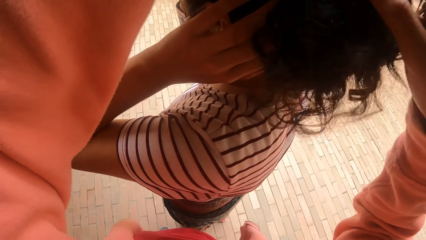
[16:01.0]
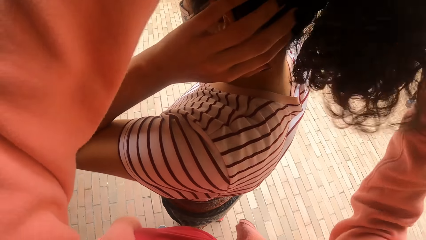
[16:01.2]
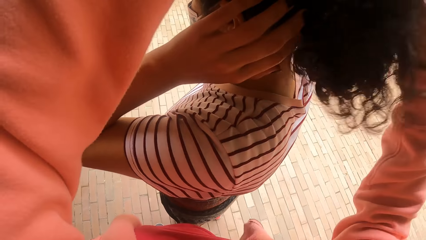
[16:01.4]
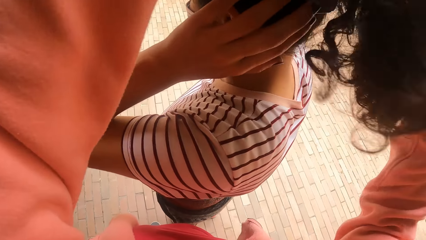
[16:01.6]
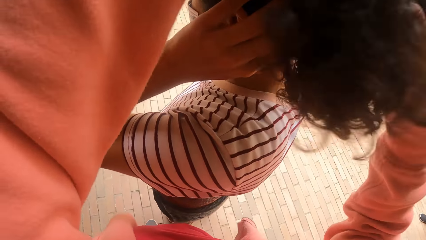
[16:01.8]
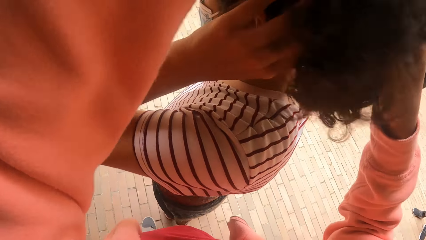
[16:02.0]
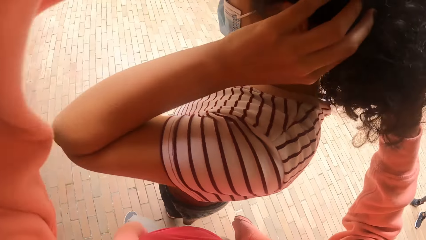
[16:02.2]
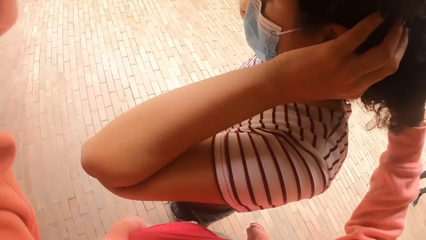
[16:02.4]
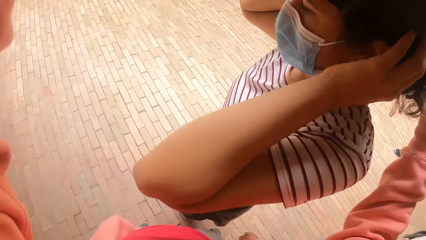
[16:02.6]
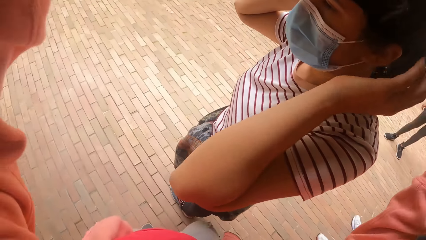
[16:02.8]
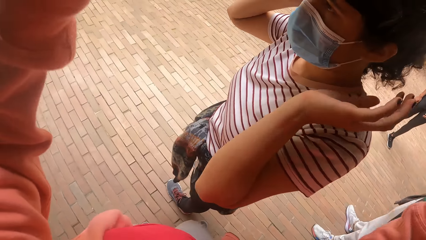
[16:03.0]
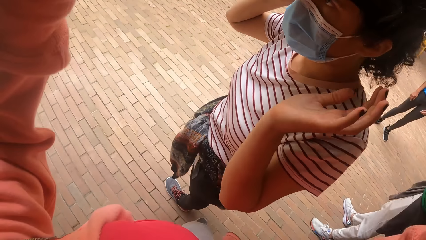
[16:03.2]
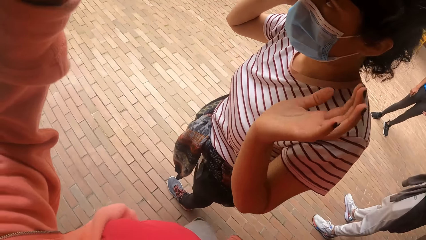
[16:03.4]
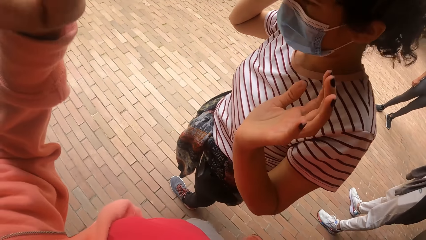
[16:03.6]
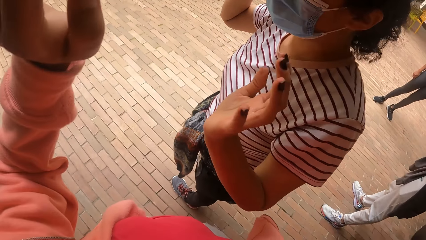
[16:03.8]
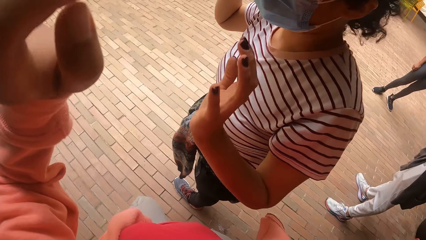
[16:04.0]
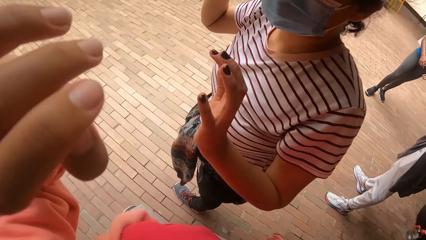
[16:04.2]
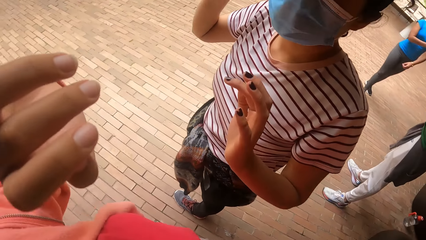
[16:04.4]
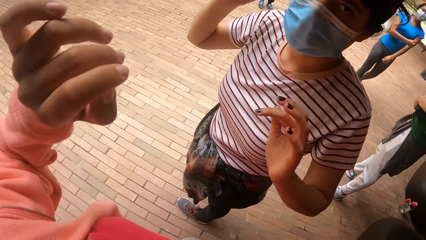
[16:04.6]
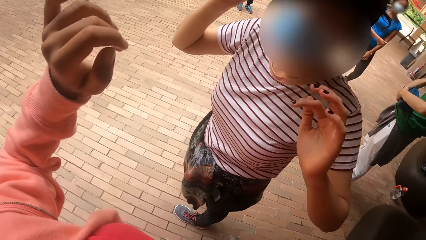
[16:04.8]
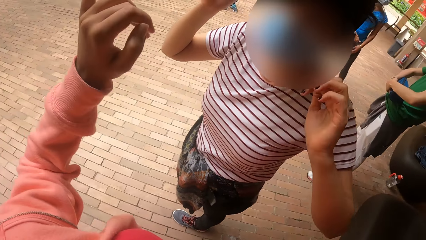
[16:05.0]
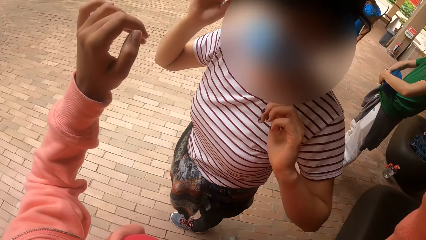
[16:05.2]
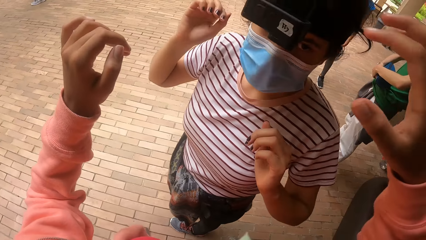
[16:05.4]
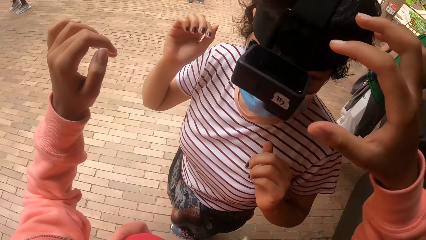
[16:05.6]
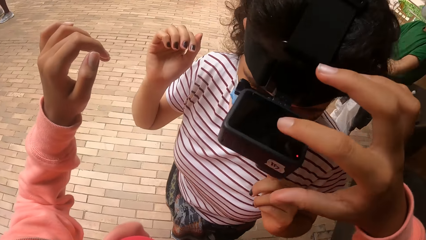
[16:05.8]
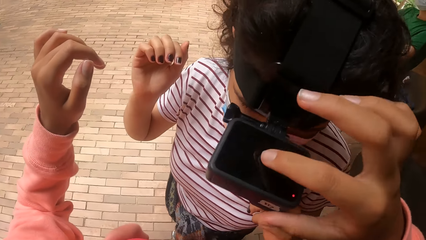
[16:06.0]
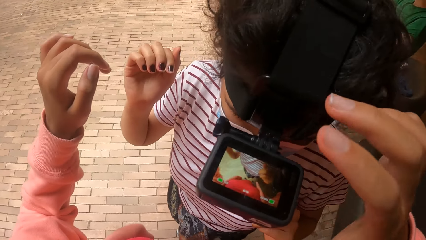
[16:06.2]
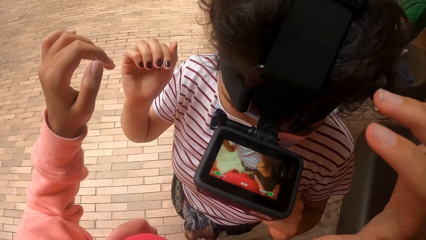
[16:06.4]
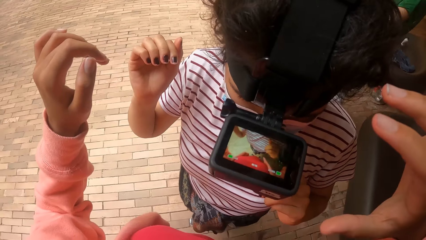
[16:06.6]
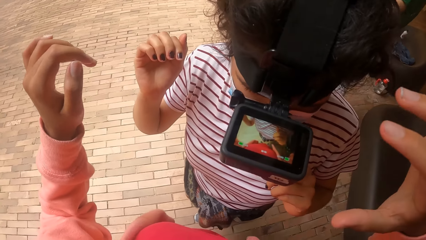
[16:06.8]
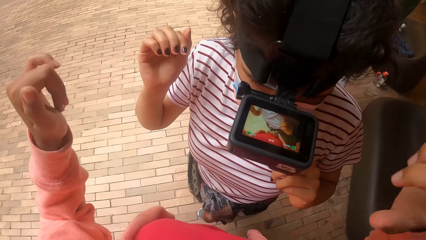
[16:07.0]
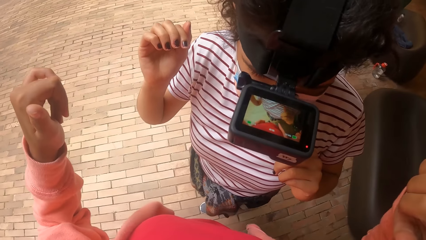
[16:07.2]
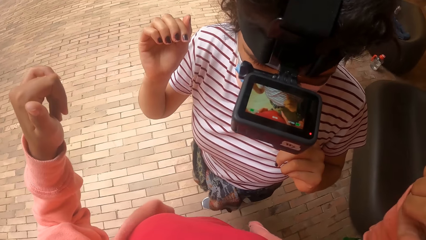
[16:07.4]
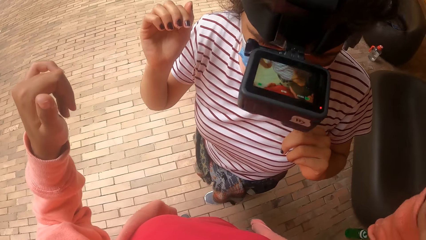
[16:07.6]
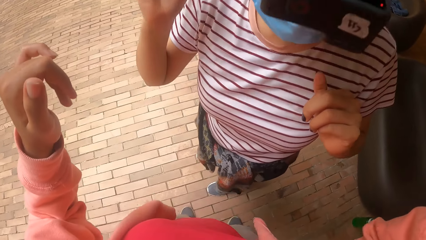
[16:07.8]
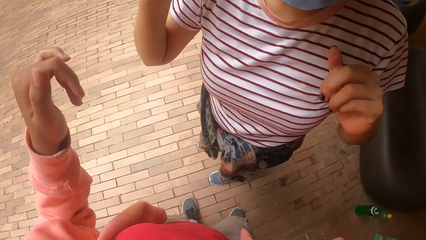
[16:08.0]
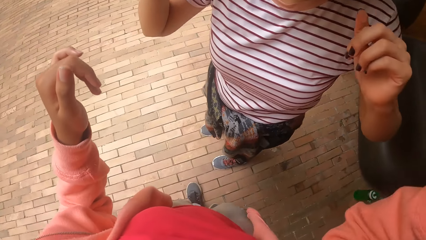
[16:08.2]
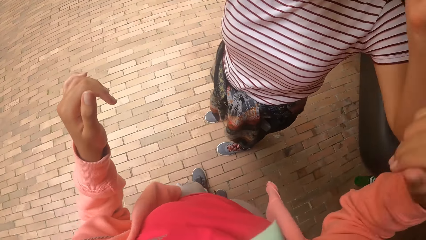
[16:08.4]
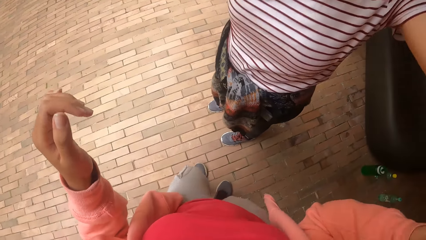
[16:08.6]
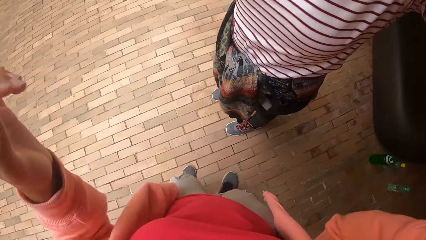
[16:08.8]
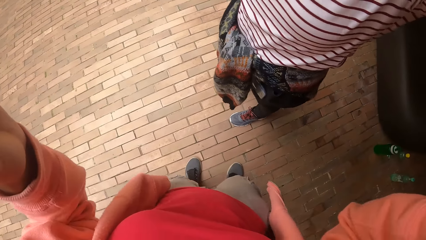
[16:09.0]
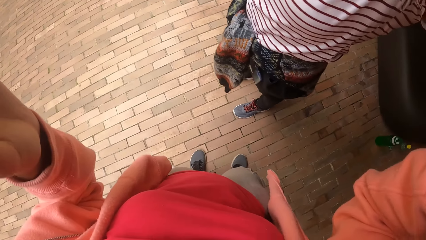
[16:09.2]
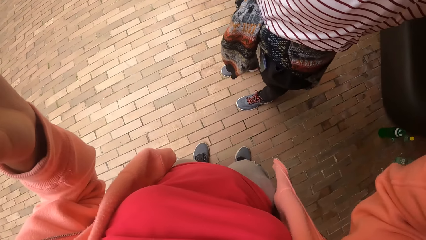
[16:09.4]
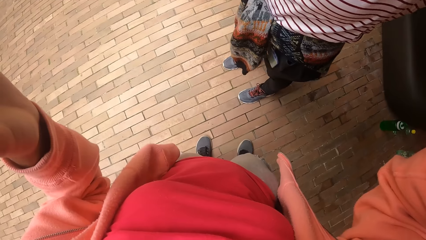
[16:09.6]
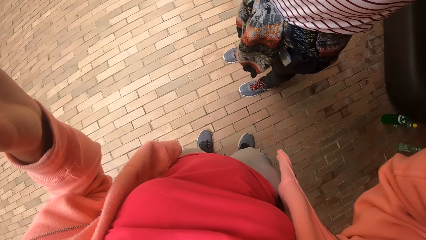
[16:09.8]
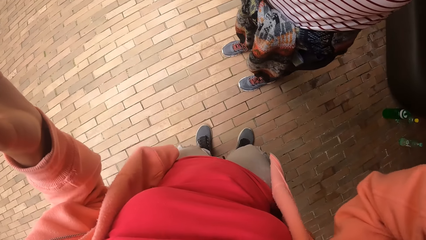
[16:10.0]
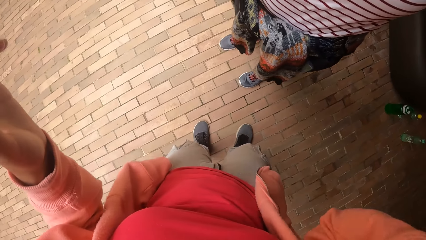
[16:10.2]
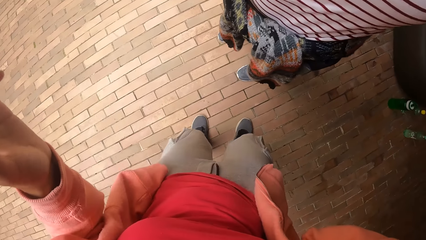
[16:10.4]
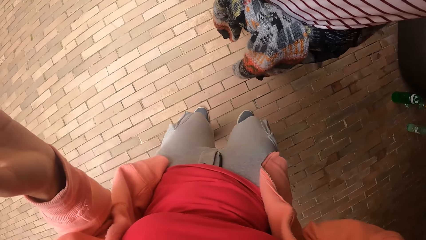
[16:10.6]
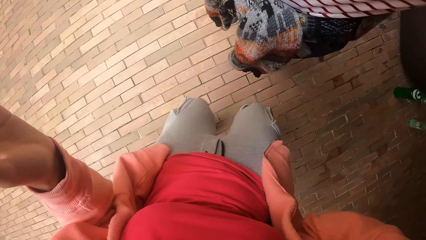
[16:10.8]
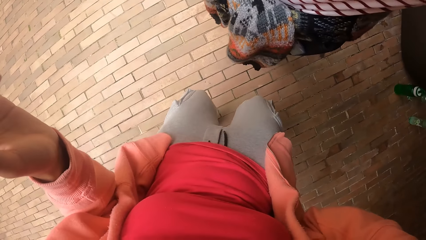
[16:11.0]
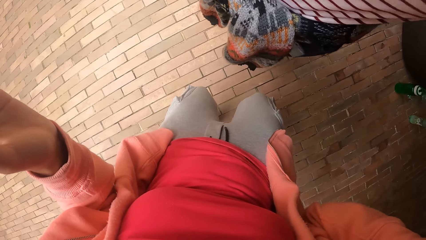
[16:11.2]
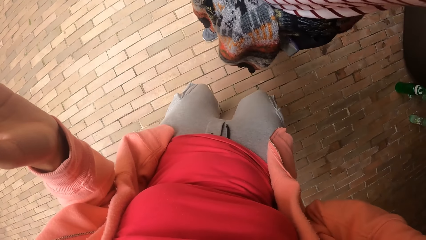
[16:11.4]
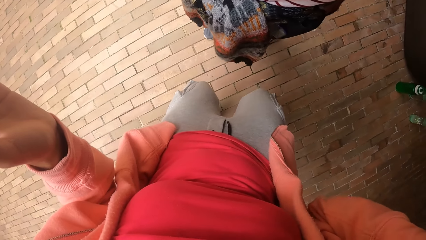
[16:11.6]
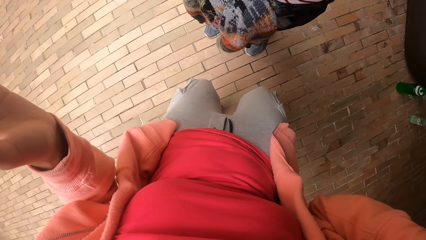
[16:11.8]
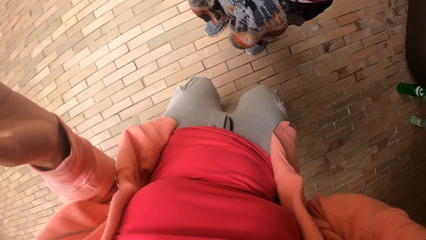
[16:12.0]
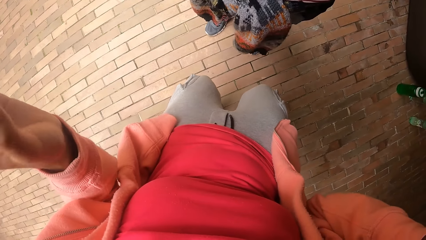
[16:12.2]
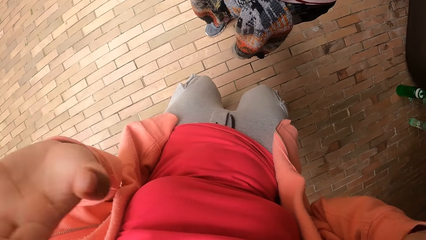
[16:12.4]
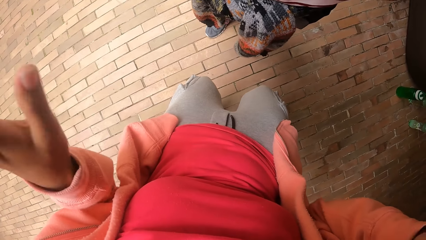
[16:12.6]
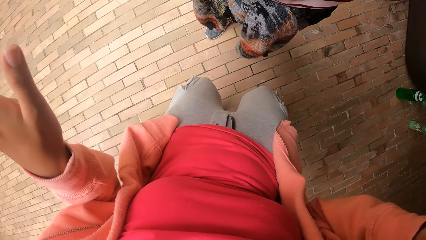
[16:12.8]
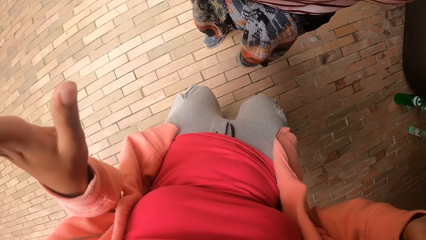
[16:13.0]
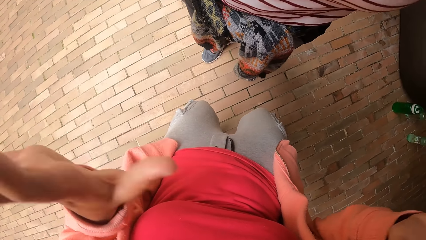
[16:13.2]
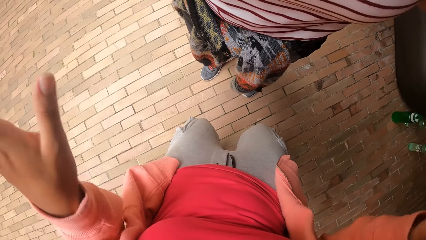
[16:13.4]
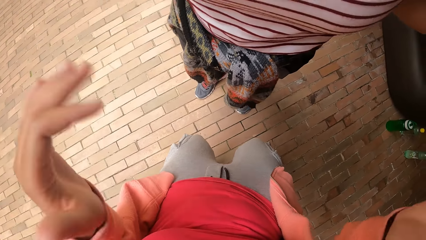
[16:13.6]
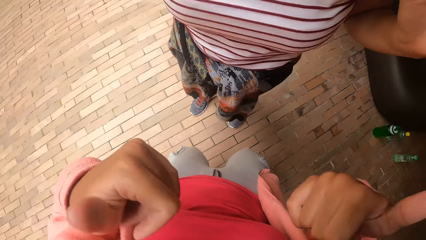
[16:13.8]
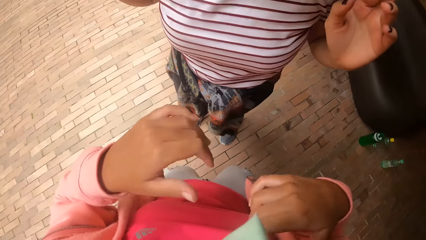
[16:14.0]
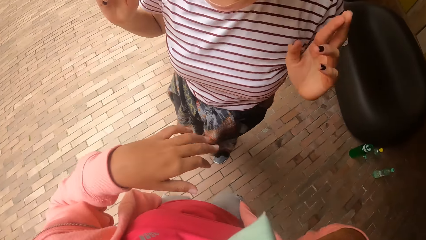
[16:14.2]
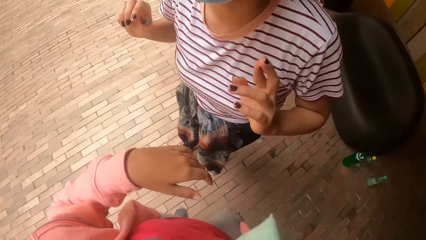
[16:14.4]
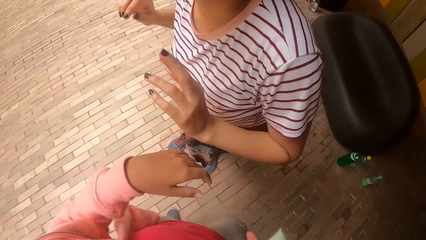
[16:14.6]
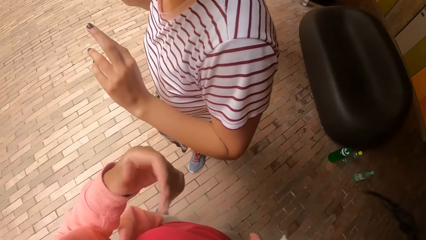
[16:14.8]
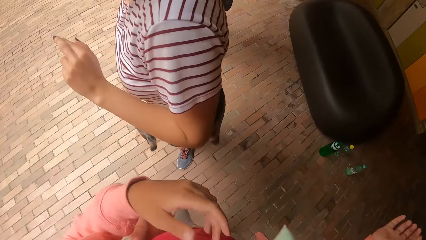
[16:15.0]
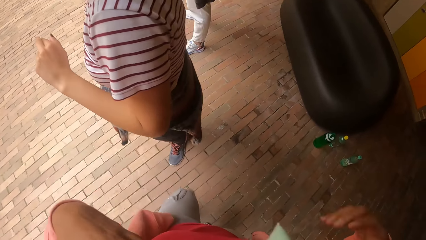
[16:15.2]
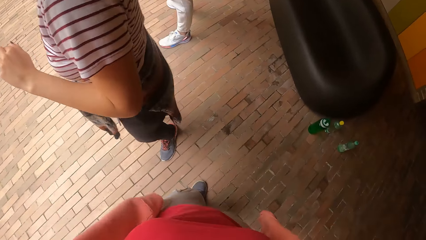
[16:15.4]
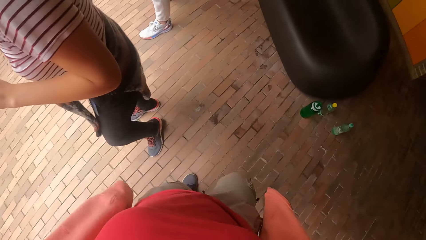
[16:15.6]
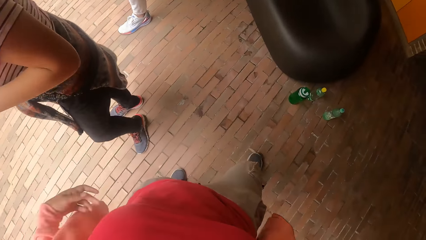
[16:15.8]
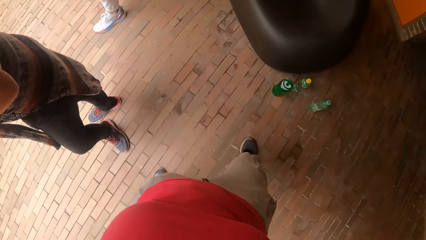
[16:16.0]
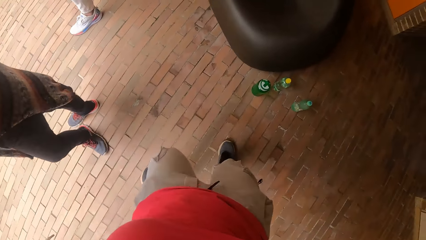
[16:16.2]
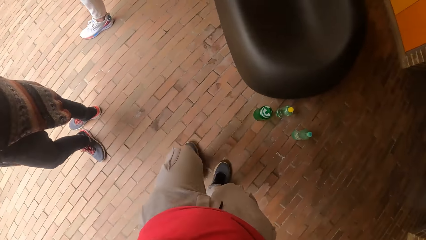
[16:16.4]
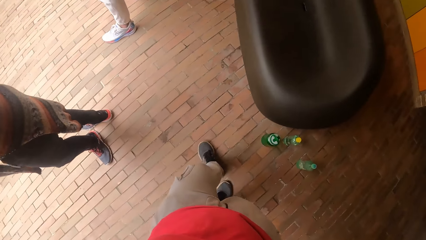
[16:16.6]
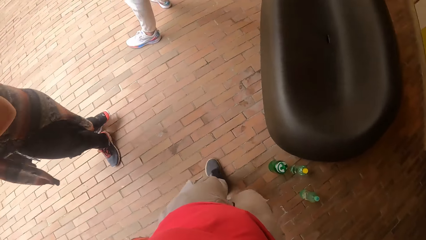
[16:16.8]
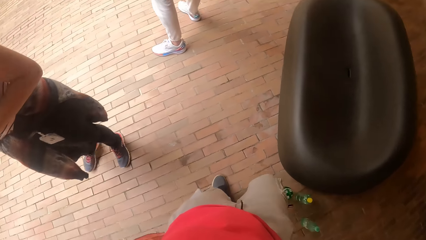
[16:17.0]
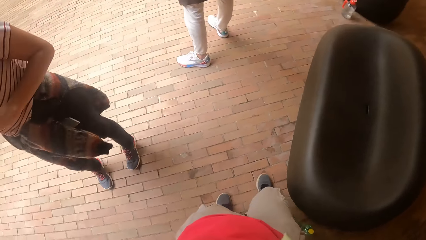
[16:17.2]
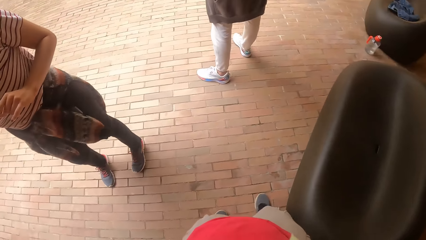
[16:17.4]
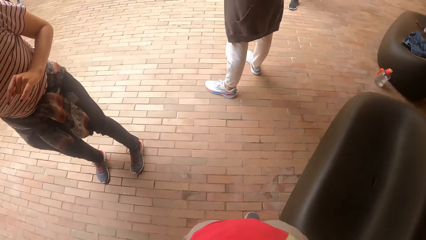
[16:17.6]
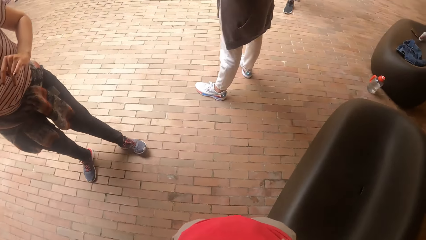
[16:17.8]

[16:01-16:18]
The camera wearer presses the camera on a woman's head with her right hand. She adjusts the camera. She interacts with the woman. She walks around.
